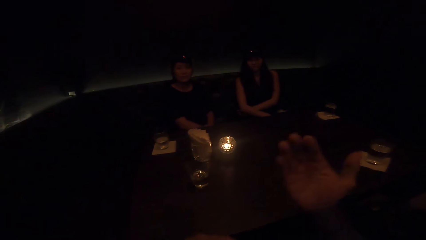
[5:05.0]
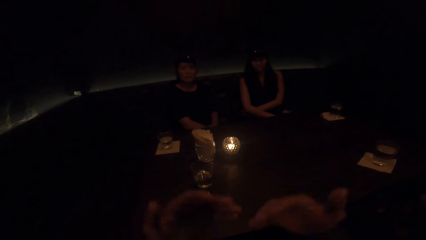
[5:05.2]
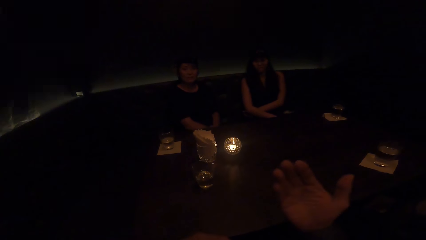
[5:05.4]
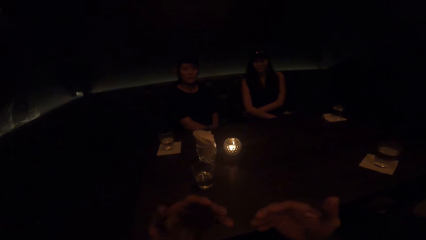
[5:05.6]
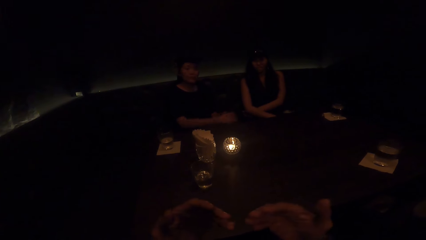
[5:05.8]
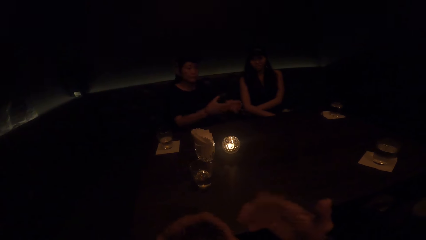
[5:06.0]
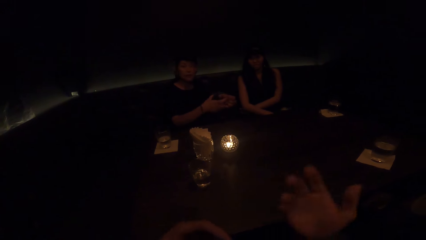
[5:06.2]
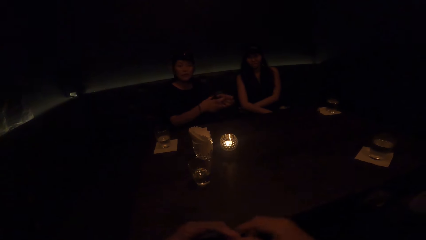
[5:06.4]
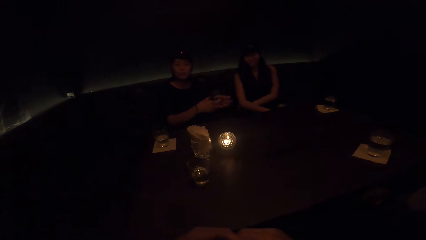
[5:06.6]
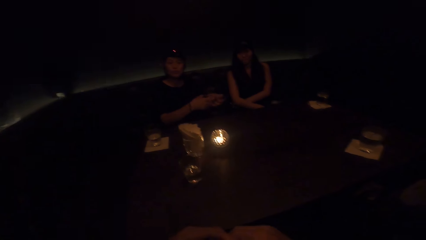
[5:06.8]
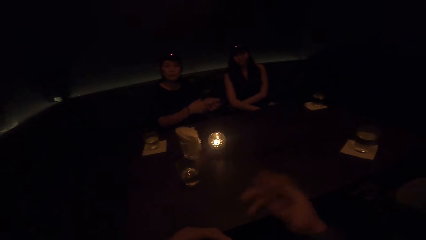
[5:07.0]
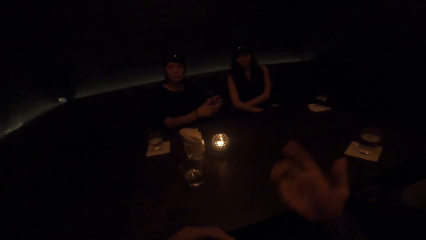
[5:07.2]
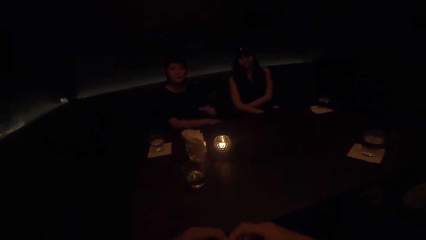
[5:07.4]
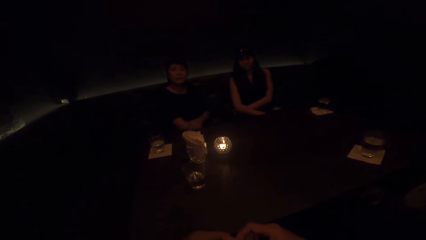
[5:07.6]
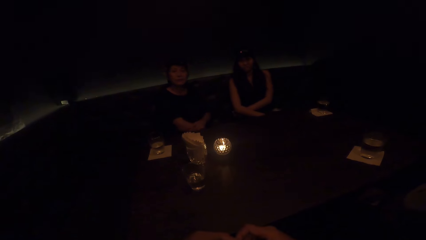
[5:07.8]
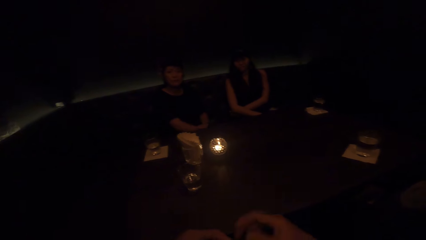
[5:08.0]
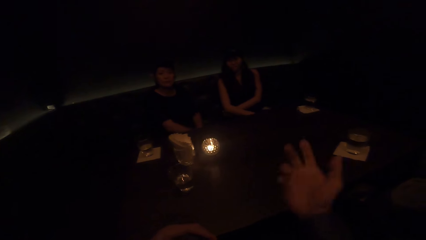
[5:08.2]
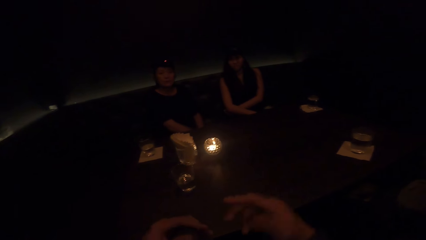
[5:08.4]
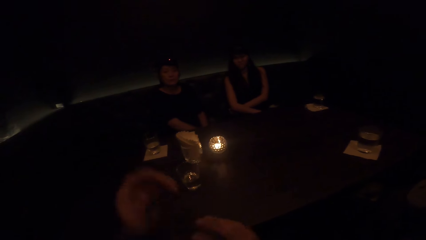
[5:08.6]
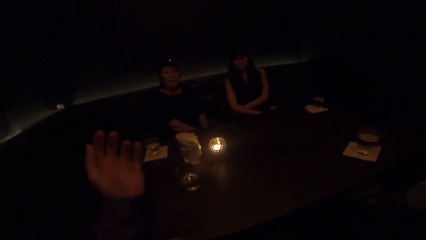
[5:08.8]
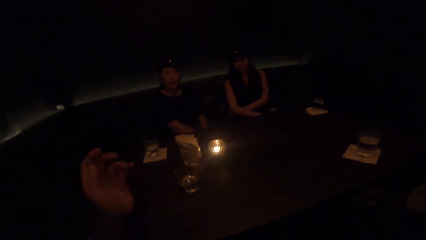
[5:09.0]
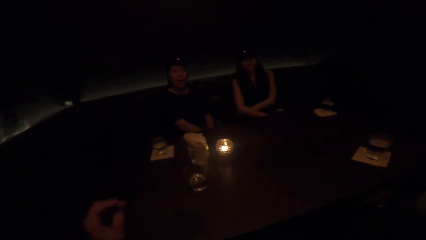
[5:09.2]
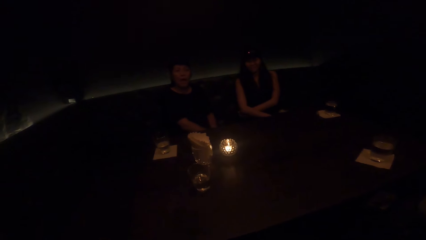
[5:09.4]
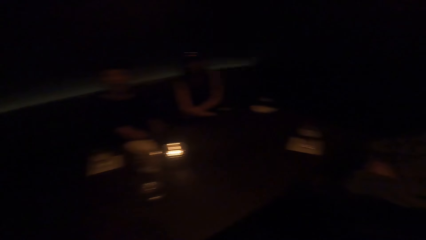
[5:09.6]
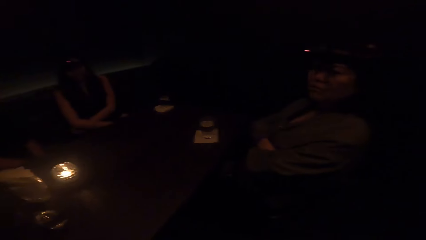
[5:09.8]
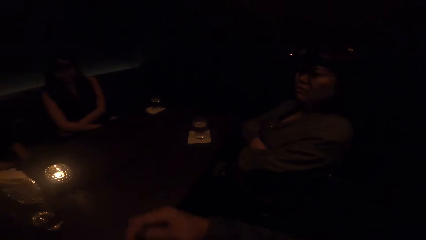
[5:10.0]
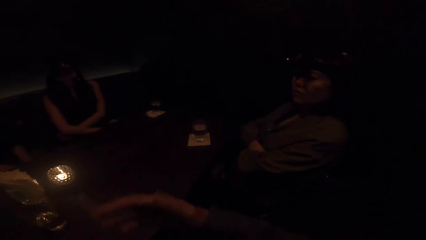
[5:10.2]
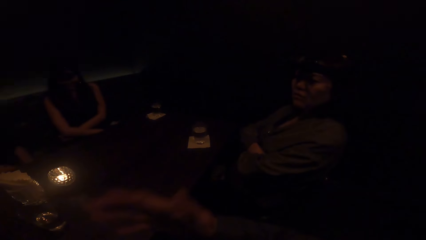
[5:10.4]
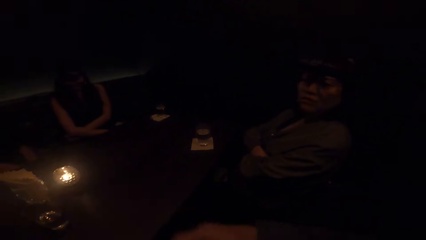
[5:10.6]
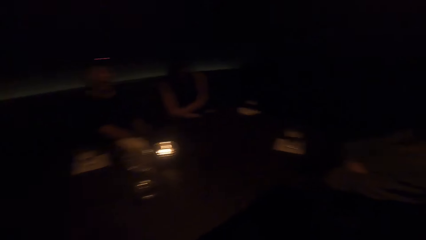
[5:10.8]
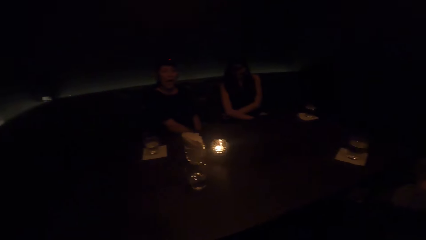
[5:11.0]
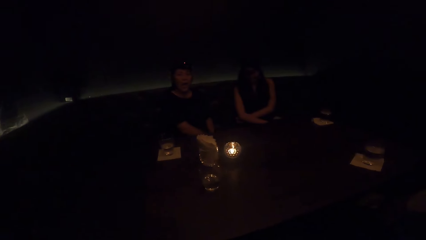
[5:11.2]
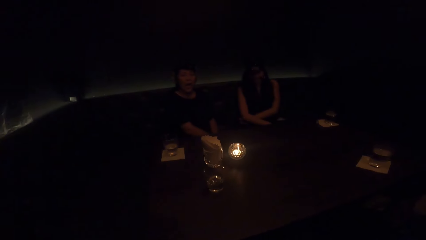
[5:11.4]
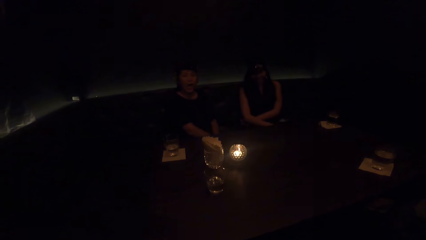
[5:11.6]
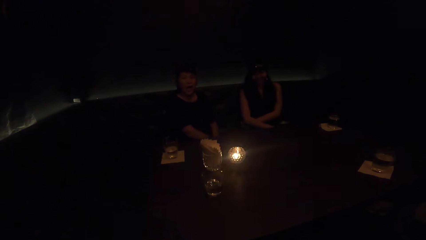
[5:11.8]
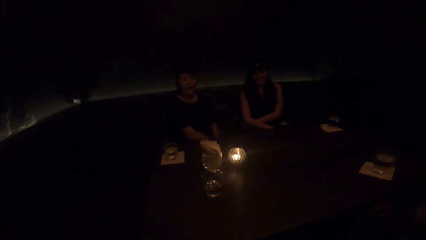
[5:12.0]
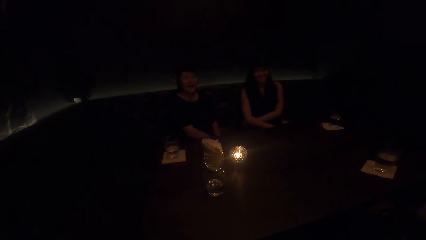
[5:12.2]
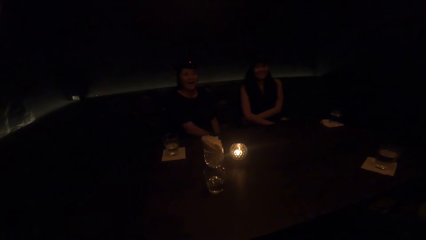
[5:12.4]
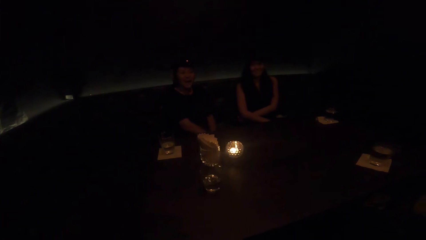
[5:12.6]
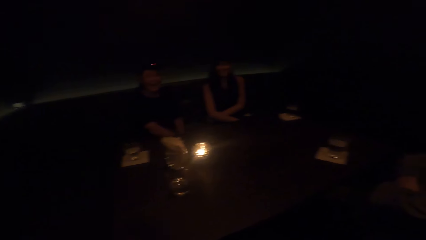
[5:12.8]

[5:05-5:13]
A woman talks to the camera wearer and two other people. The camera wearer talks to the woman and the two other people.

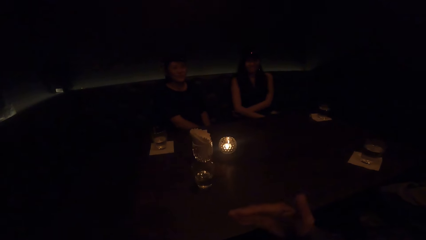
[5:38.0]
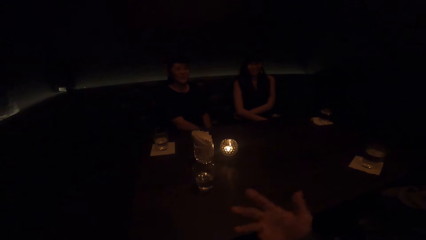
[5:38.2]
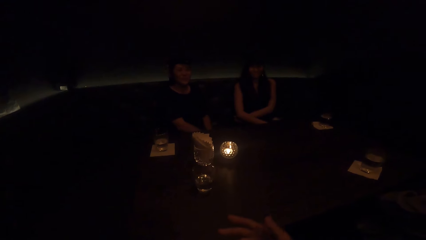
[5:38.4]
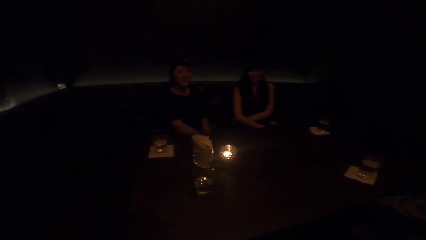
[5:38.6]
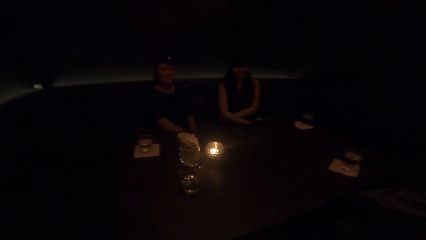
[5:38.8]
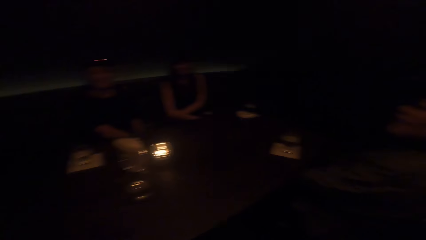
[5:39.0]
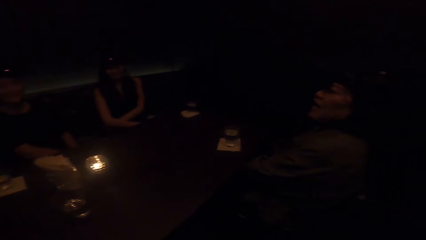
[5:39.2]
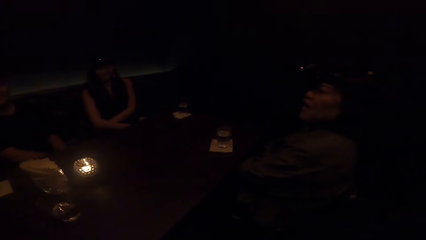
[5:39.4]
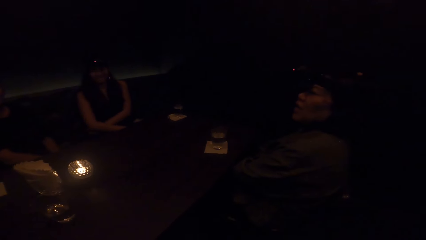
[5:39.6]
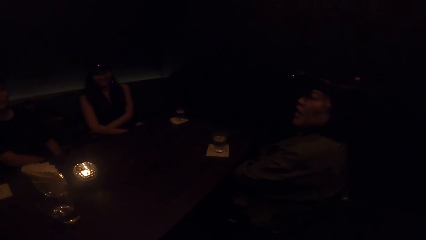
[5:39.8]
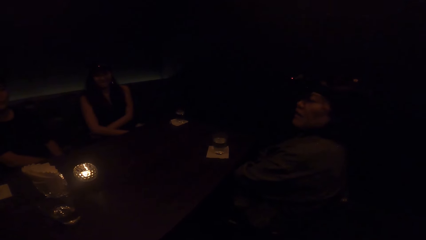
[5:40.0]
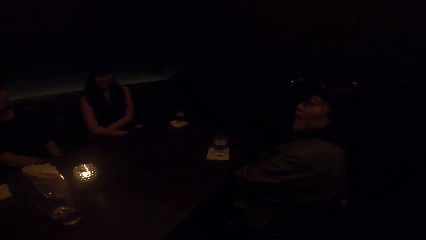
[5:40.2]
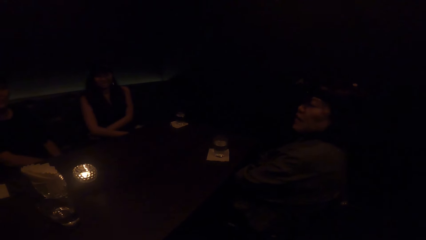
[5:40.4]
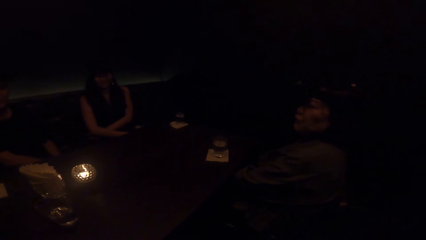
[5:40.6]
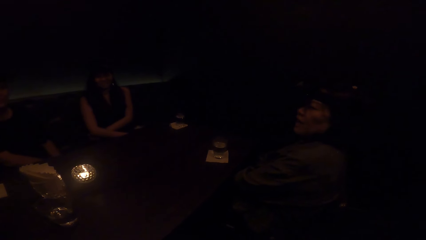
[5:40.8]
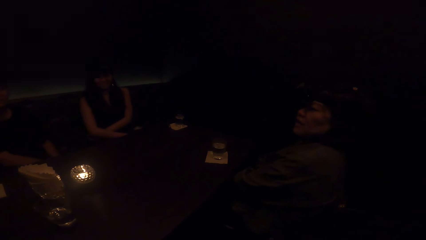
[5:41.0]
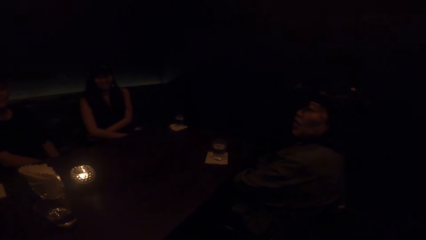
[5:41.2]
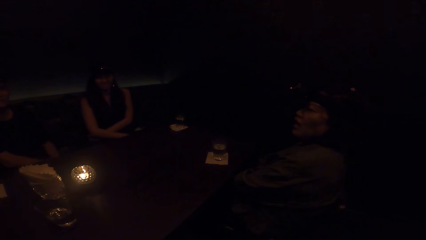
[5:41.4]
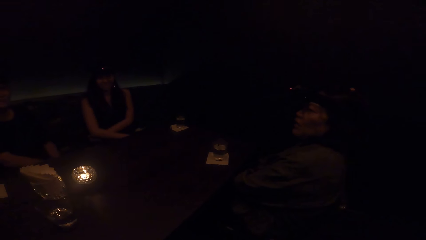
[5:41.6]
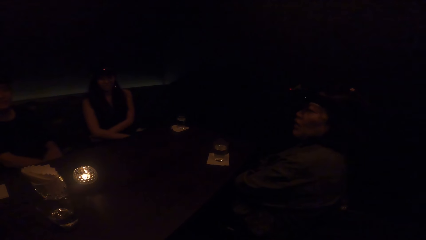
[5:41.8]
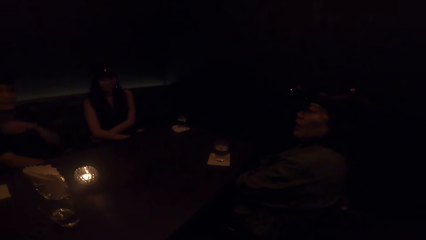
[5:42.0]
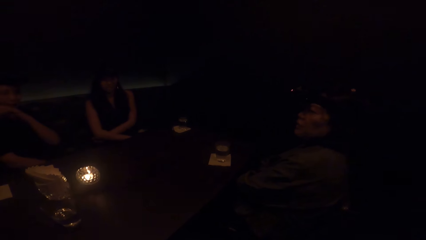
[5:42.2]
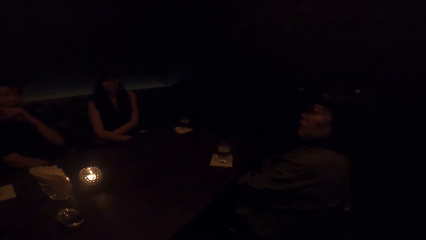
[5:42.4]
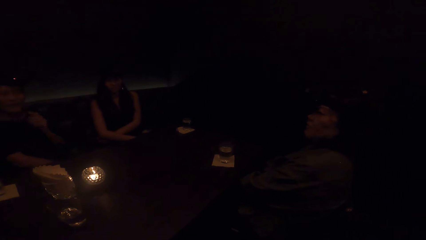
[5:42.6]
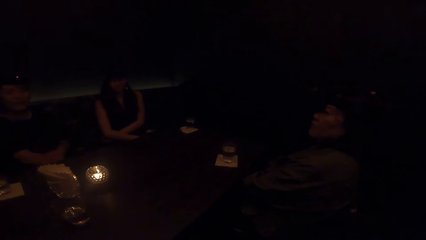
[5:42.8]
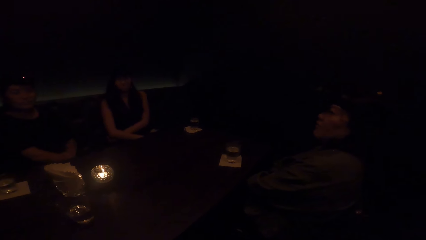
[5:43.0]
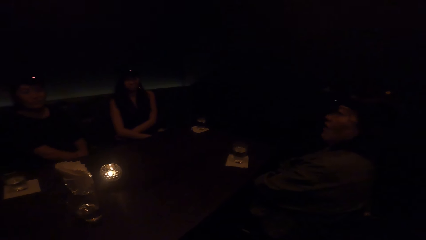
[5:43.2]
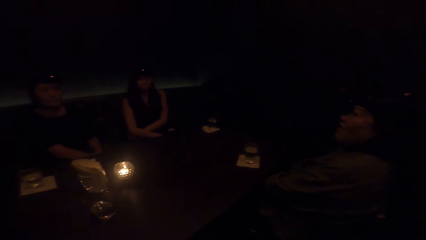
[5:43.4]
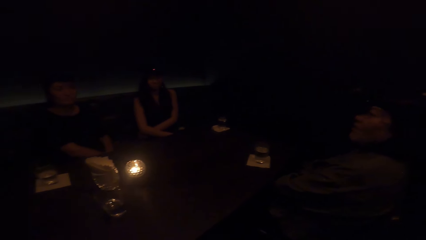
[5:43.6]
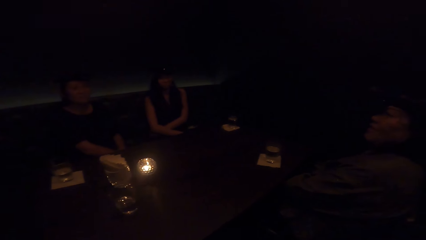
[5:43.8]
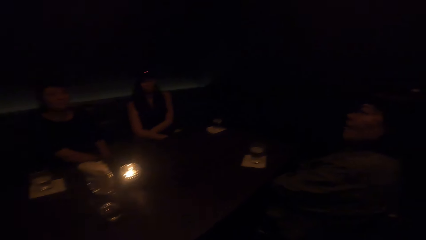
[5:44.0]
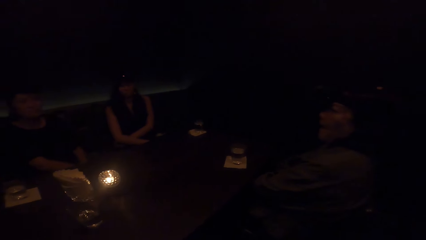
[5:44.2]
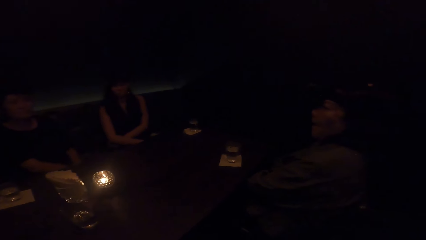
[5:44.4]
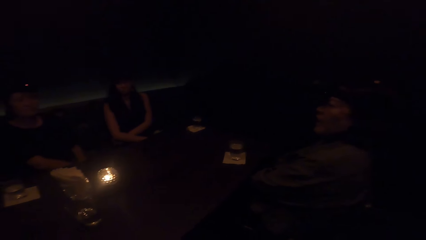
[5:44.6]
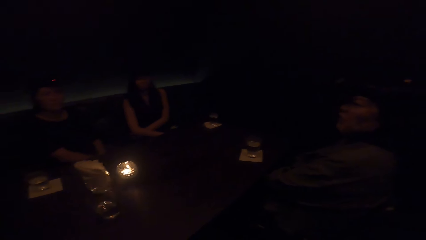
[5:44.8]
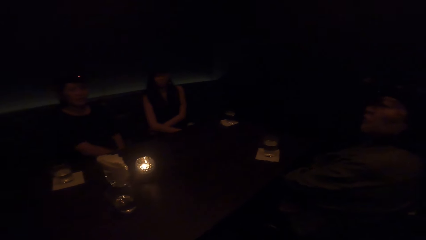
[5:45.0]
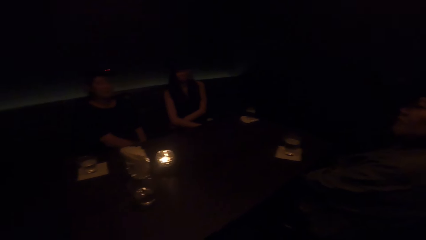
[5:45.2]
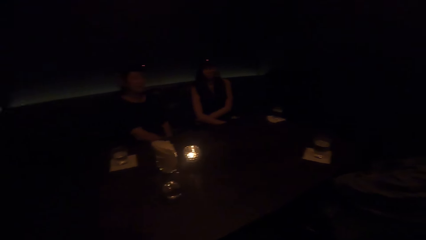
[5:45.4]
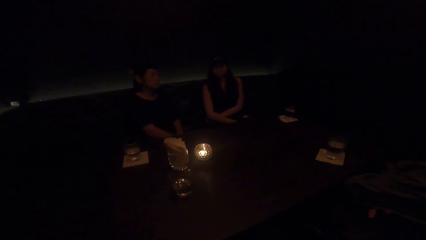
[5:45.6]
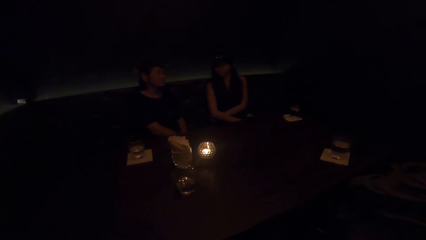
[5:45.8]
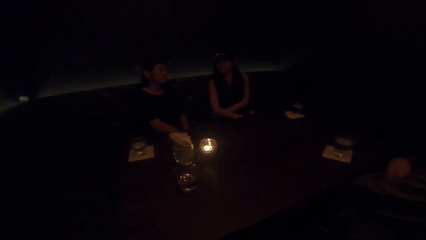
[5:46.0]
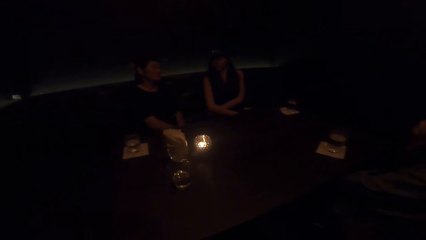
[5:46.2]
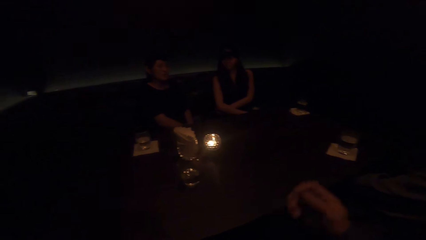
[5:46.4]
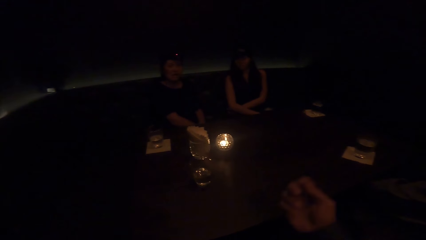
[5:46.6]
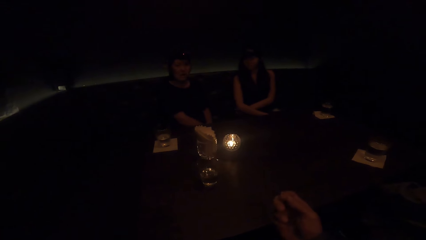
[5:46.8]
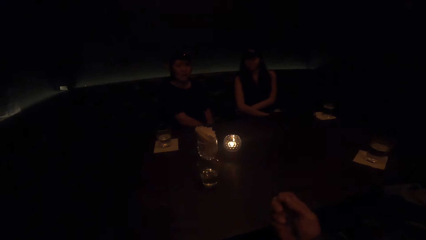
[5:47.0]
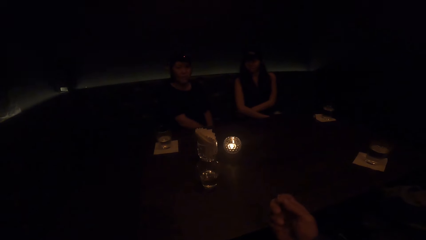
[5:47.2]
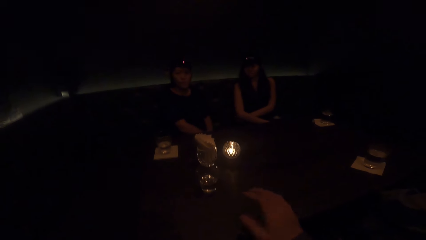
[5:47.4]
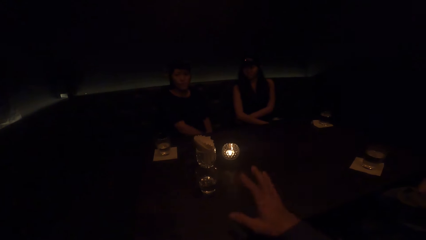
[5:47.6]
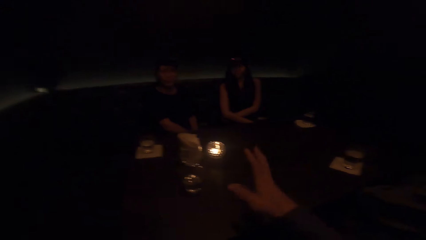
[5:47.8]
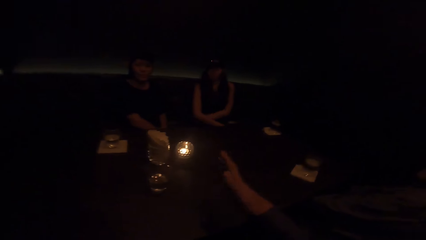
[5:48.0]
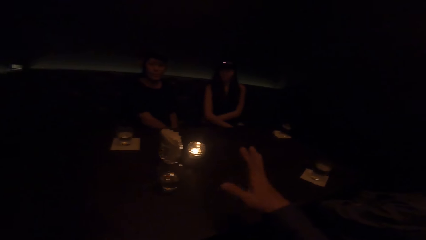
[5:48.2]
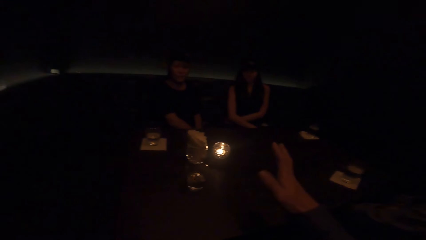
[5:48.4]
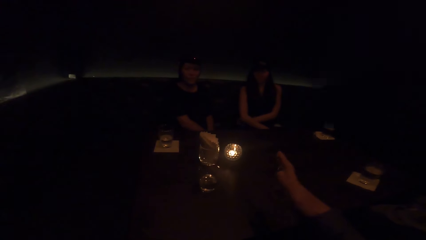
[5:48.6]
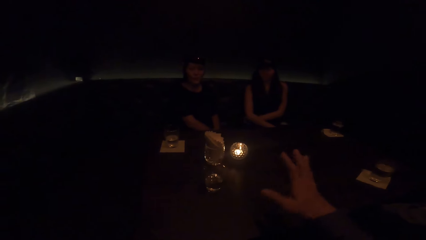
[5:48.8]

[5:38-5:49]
A woman talks to the camera wearer and two other women. The camera wearer talks to the three women.
